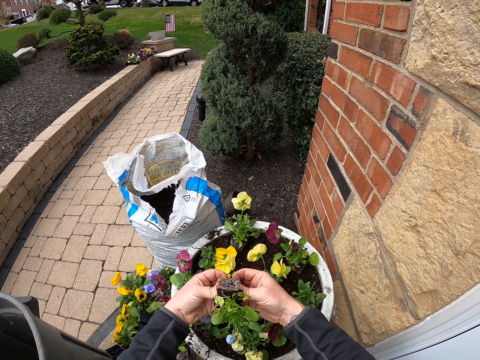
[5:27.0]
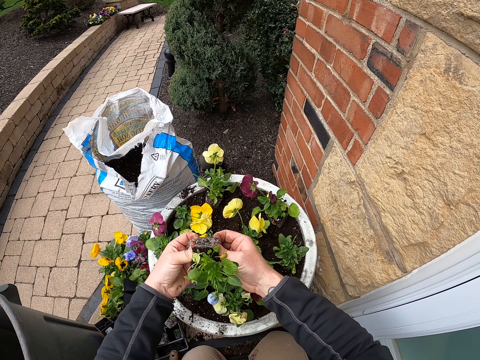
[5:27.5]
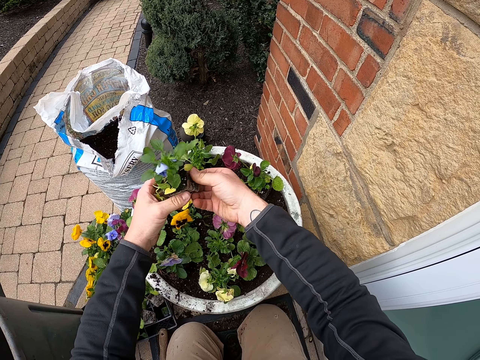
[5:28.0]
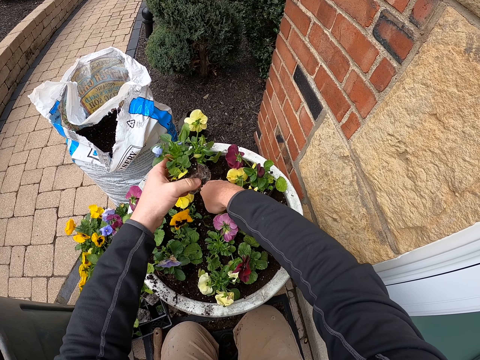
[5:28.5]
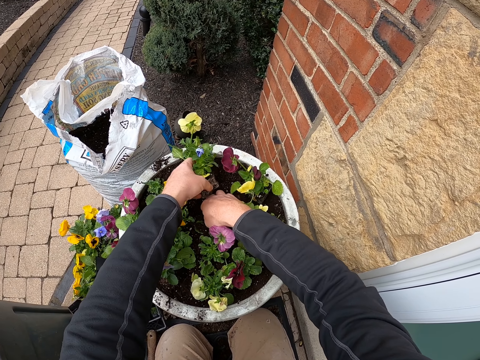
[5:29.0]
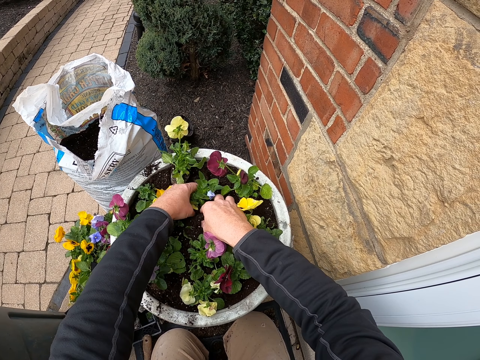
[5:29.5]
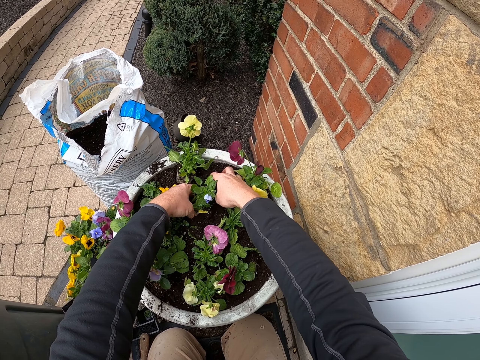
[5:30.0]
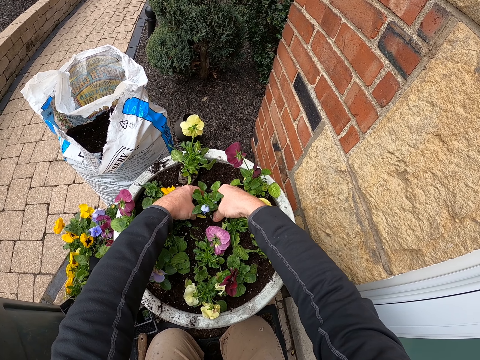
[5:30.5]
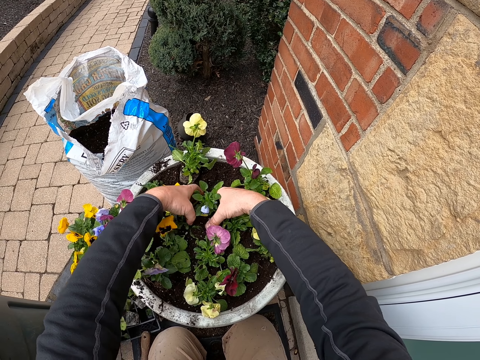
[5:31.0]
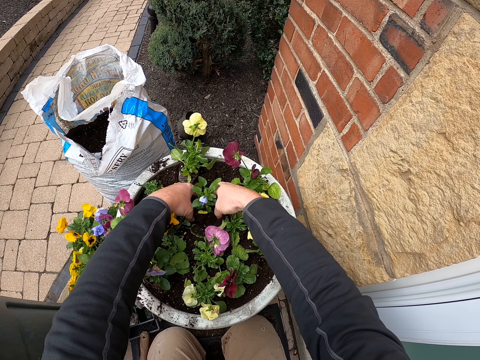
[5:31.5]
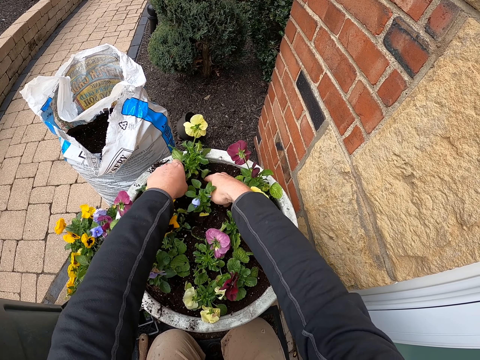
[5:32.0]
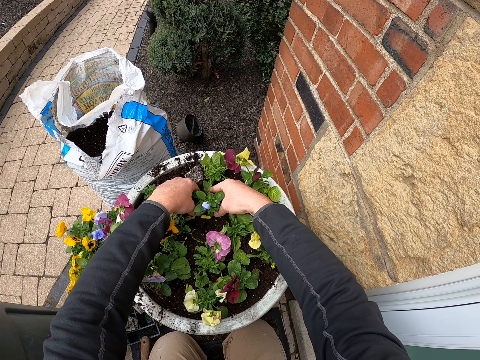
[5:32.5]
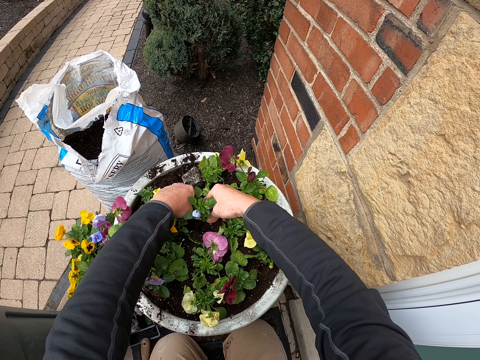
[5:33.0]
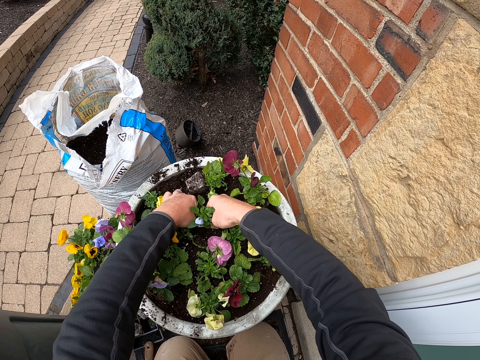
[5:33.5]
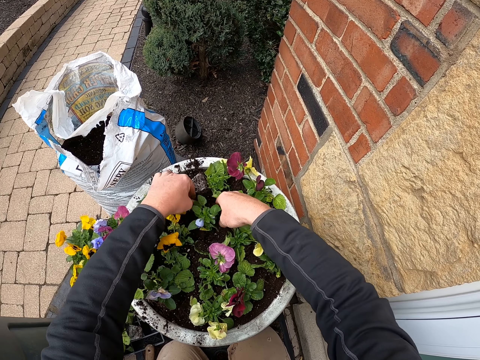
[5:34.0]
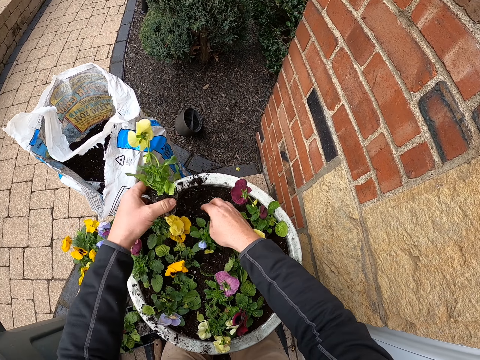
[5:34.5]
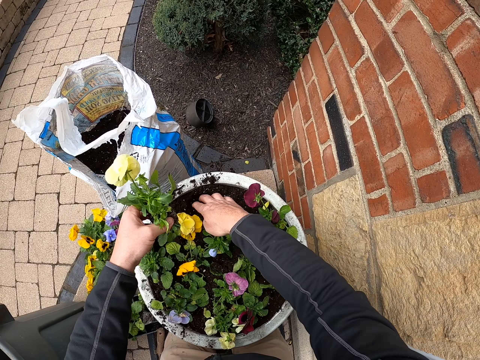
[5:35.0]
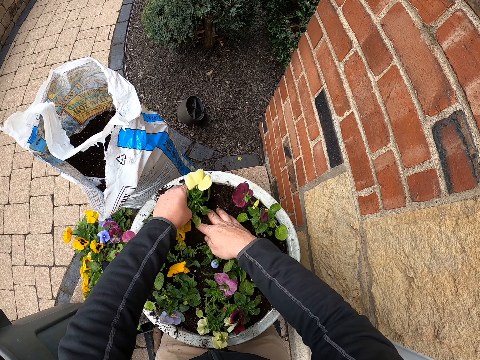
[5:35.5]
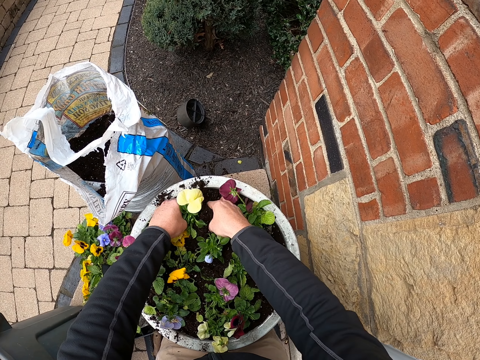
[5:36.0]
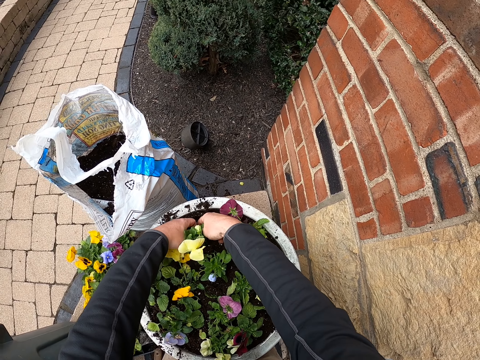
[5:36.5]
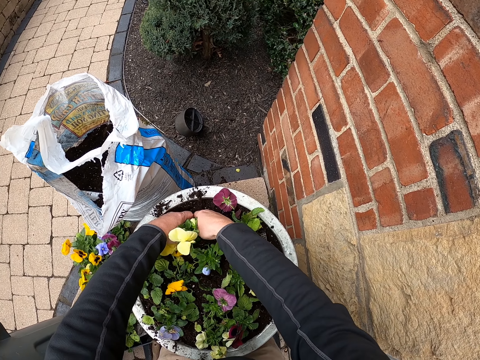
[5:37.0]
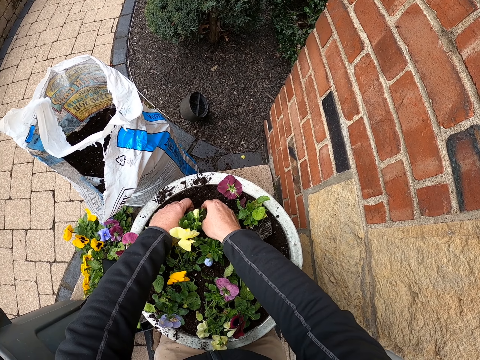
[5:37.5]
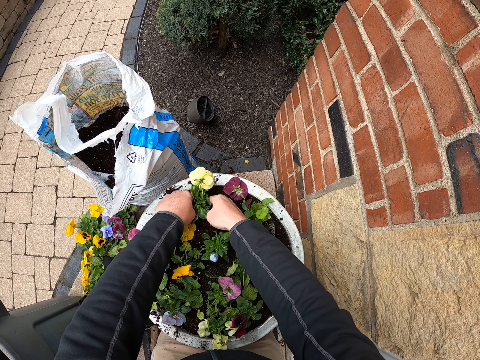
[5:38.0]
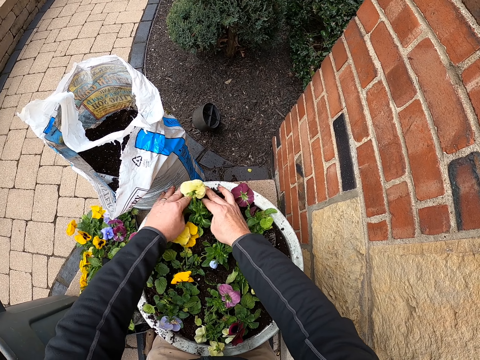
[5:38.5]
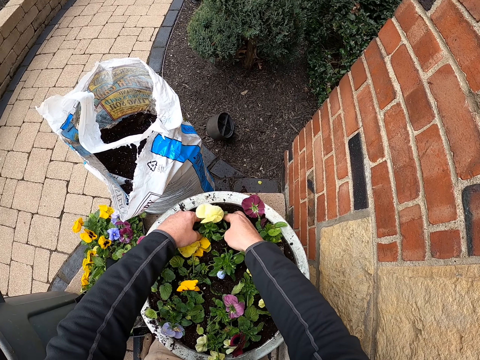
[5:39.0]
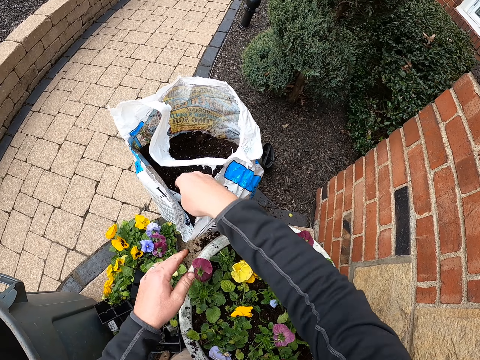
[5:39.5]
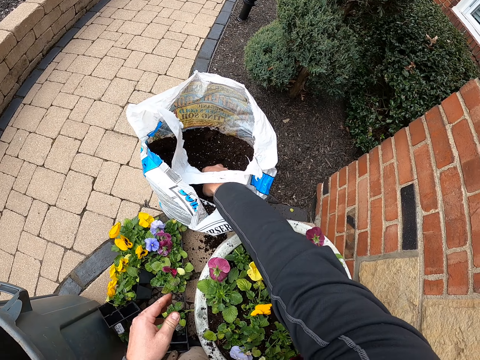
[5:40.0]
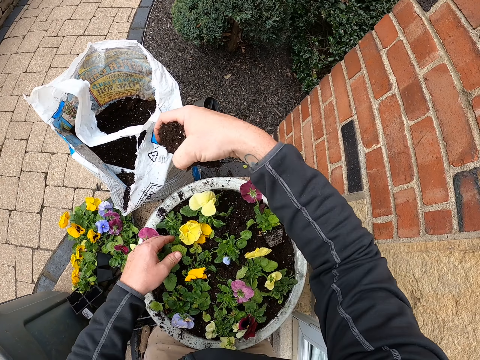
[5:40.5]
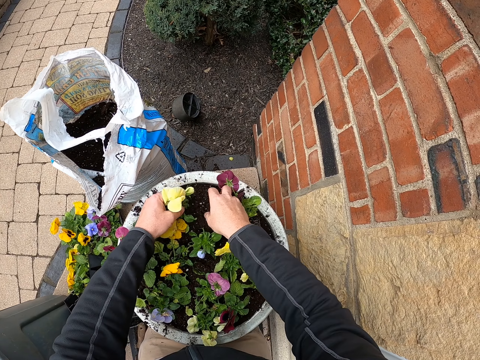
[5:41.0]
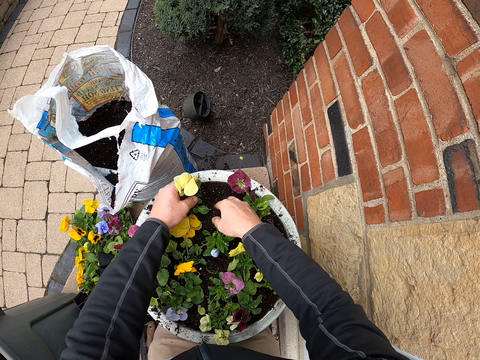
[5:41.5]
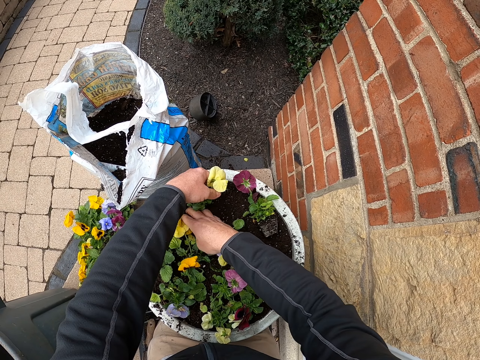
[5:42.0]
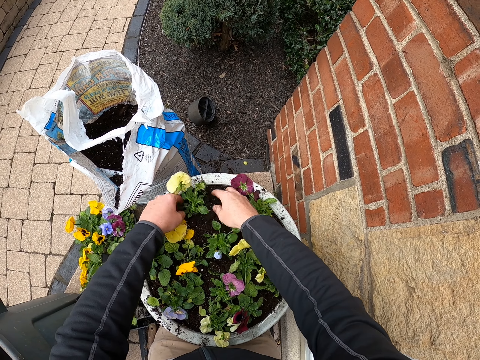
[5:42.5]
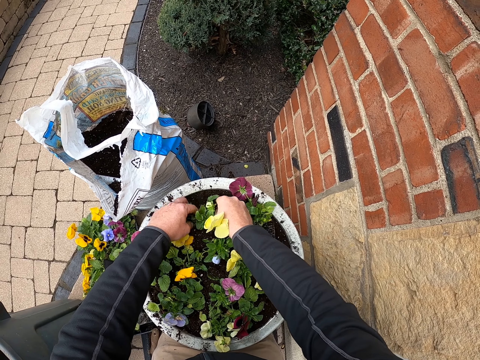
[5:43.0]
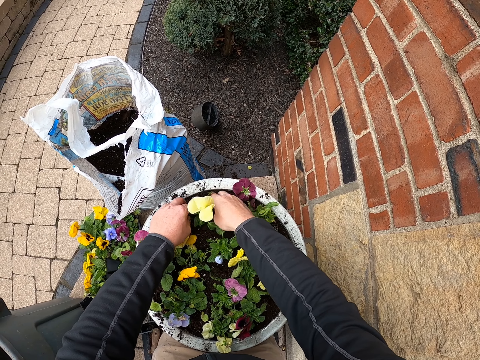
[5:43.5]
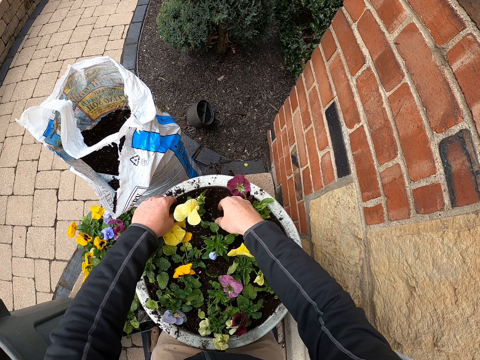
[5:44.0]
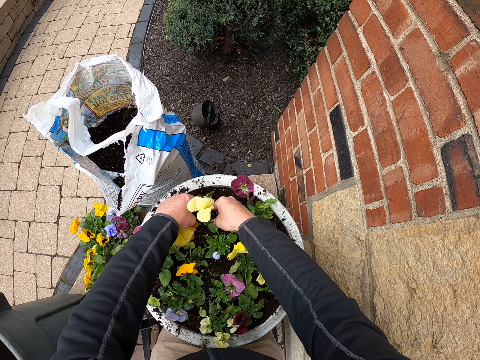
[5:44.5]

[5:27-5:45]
The camera wearer plants flowers in the flower pot. They fix the plant. They touch the soil. They fix the plant. They scoop soil from the sack. They put the soil in the flower pot. They plant flowers in the flower pot.

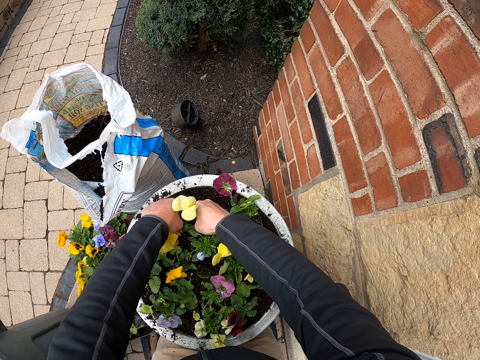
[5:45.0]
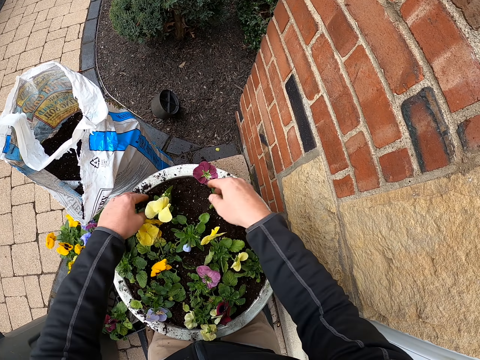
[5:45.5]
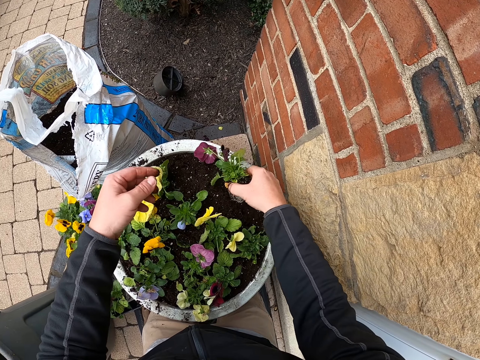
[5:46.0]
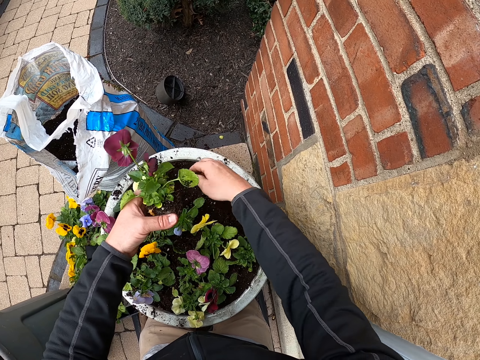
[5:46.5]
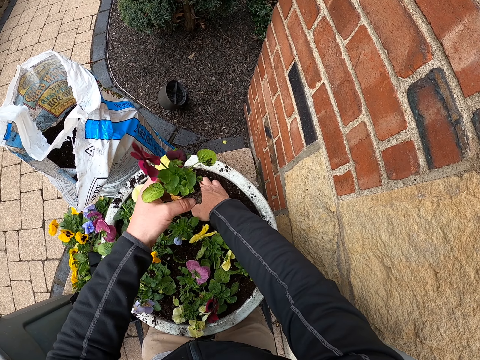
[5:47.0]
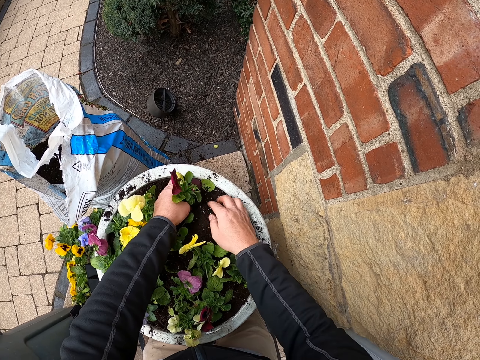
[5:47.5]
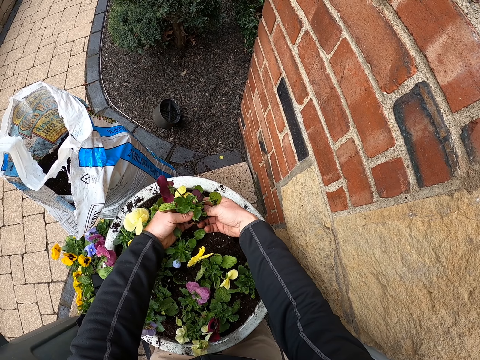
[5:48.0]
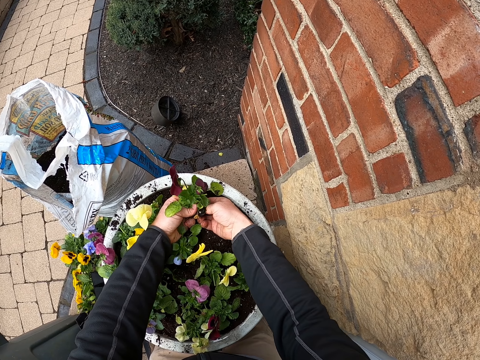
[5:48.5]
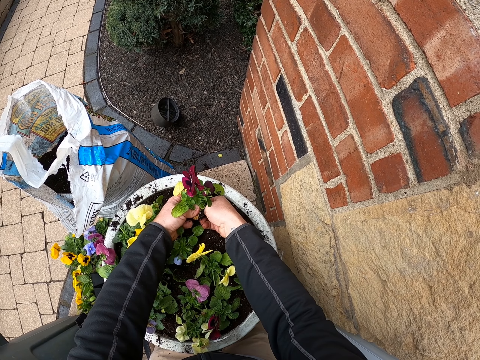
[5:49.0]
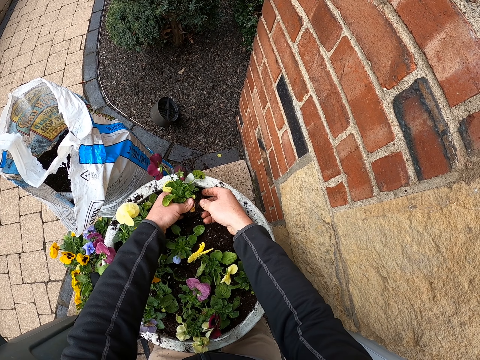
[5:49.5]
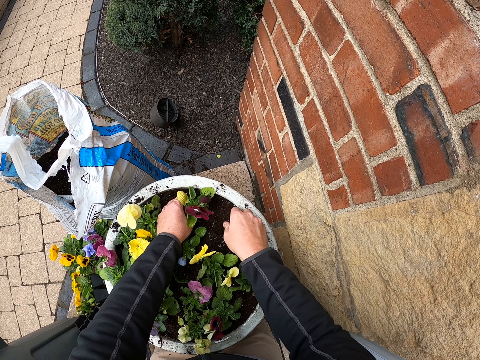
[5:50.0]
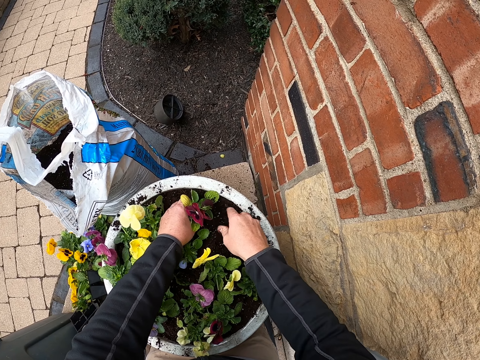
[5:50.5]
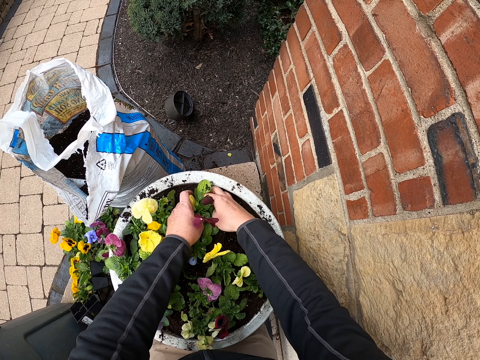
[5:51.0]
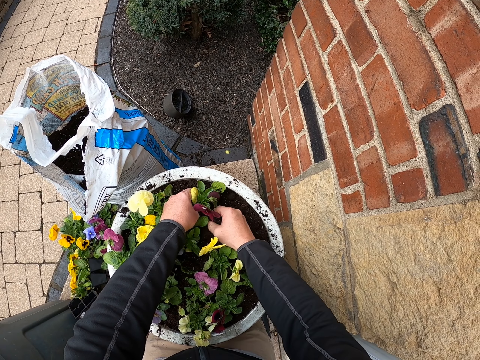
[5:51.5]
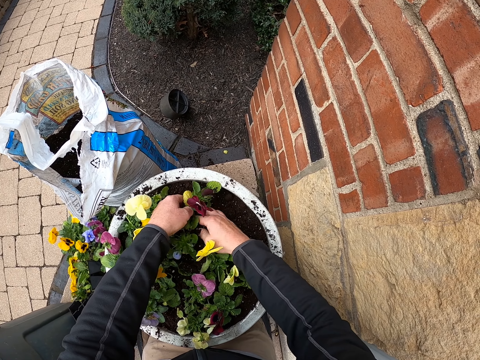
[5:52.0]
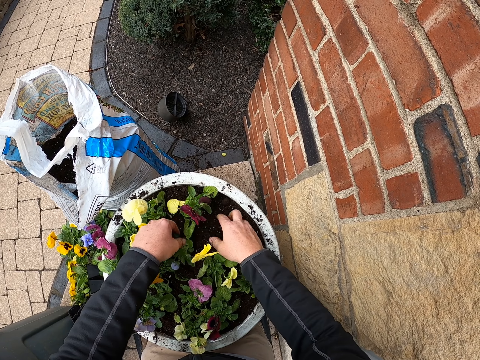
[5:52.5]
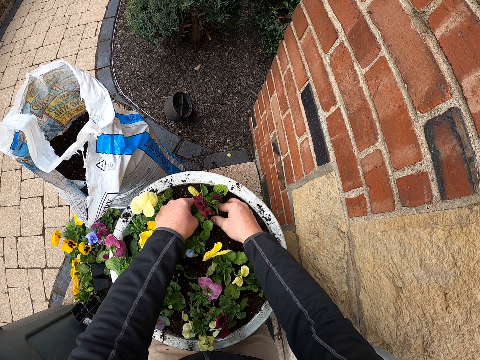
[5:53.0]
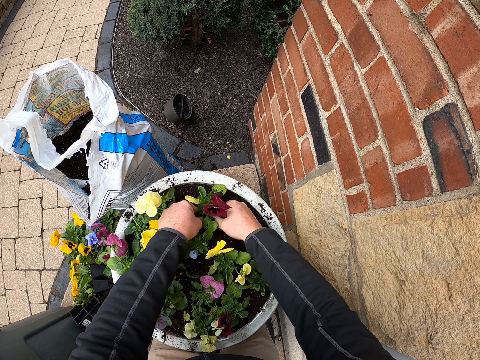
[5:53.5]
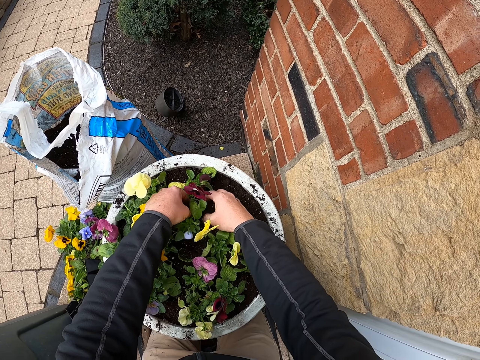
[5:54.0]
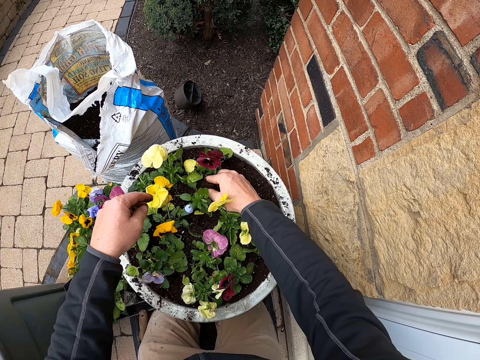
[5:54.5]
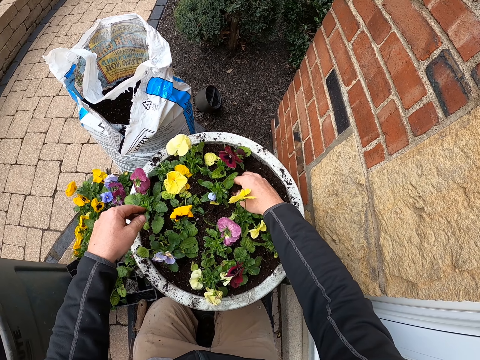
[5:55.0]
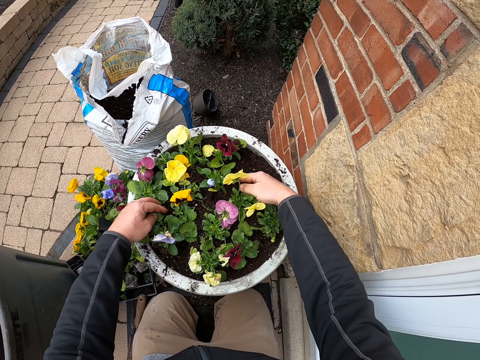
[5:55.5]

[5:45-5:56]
The camera wearer takes a plant. They prepare the soil. They fix the plant.
